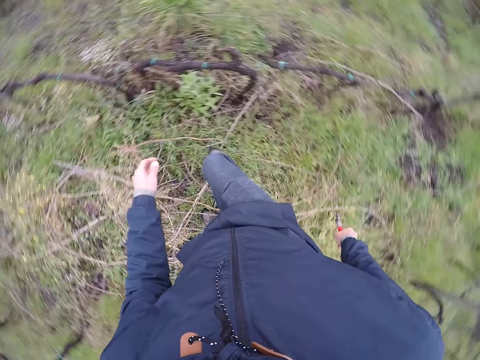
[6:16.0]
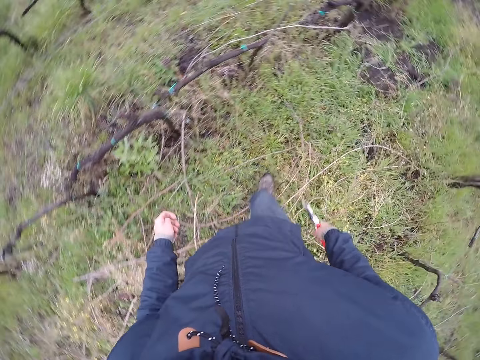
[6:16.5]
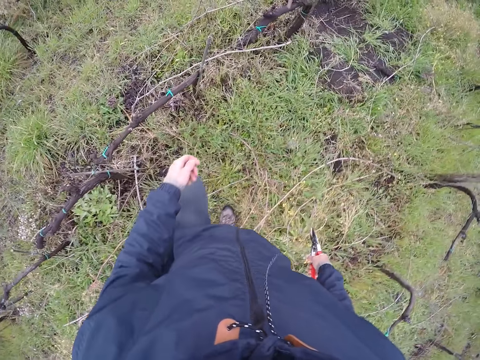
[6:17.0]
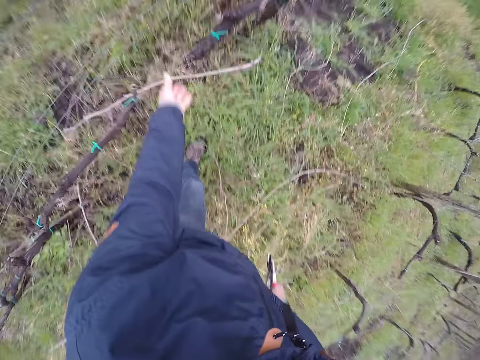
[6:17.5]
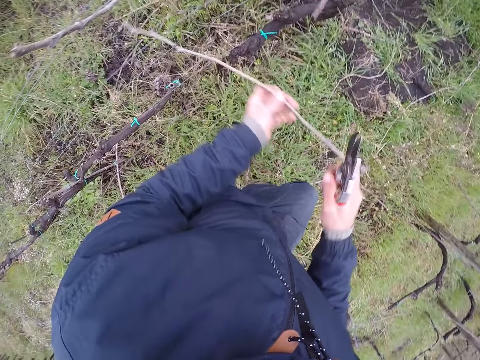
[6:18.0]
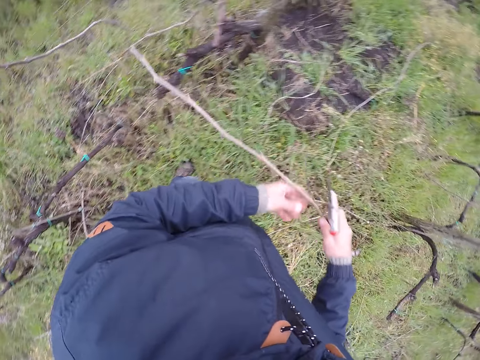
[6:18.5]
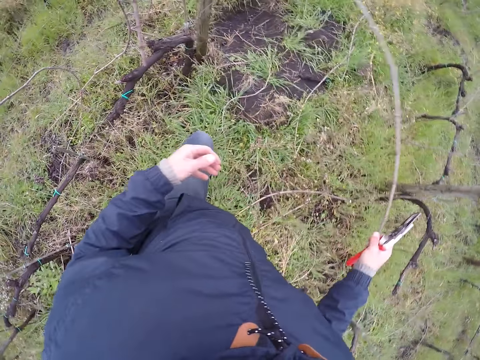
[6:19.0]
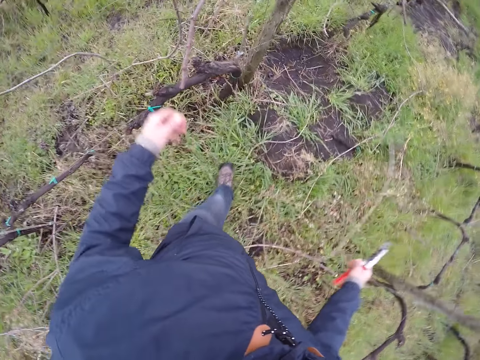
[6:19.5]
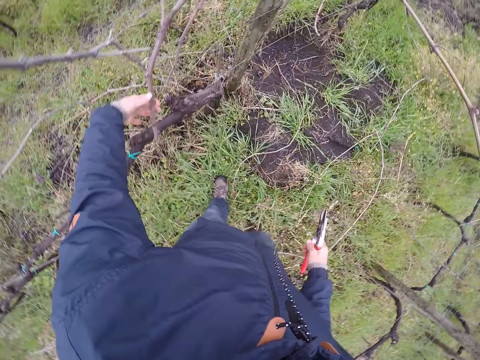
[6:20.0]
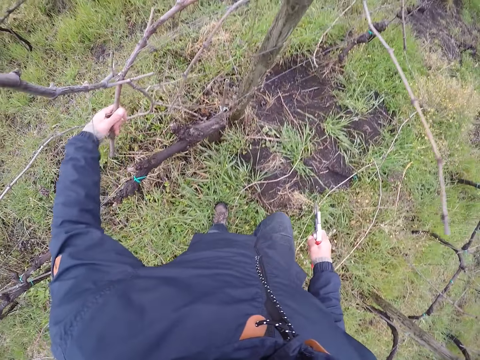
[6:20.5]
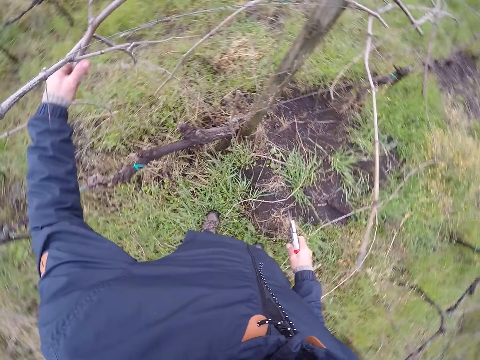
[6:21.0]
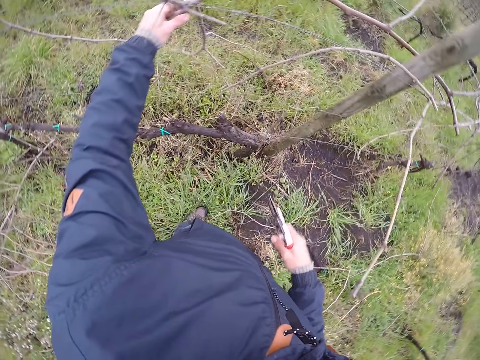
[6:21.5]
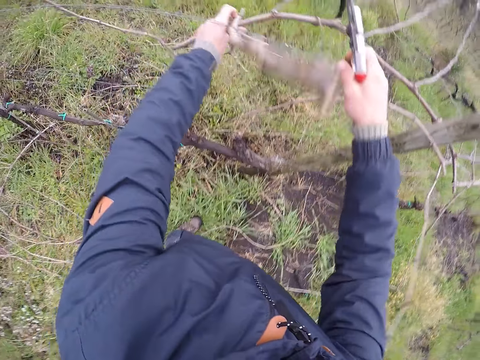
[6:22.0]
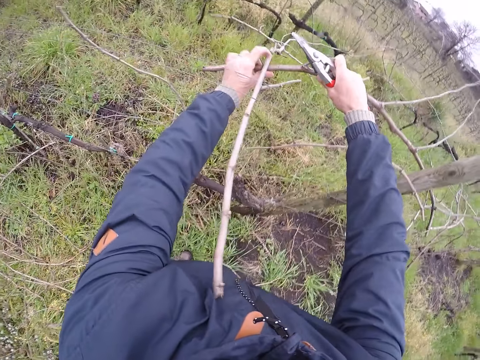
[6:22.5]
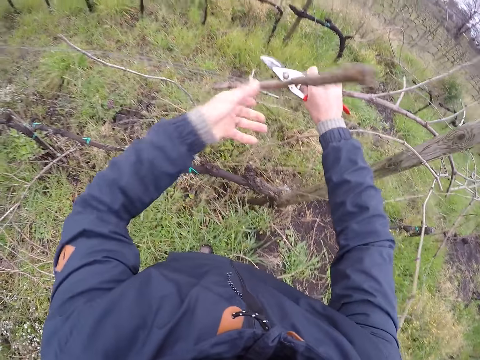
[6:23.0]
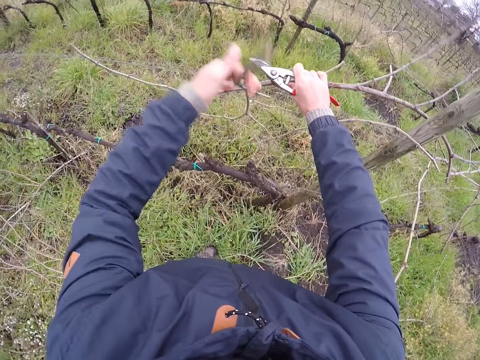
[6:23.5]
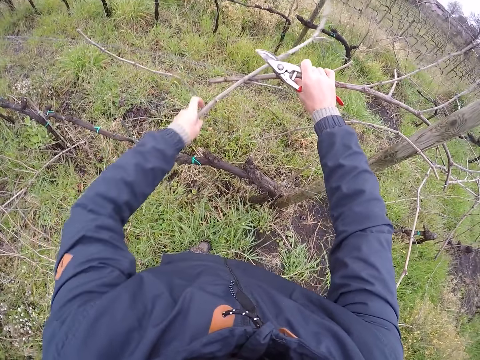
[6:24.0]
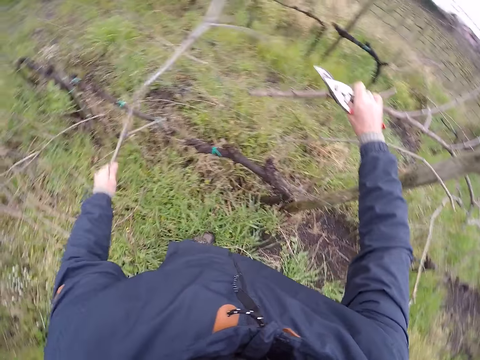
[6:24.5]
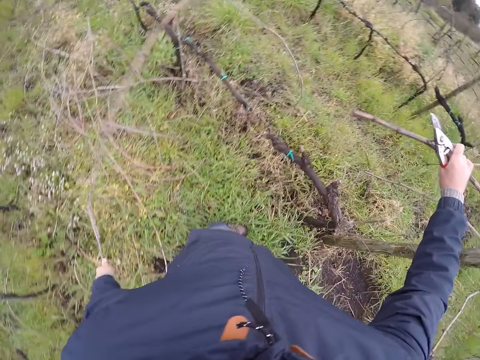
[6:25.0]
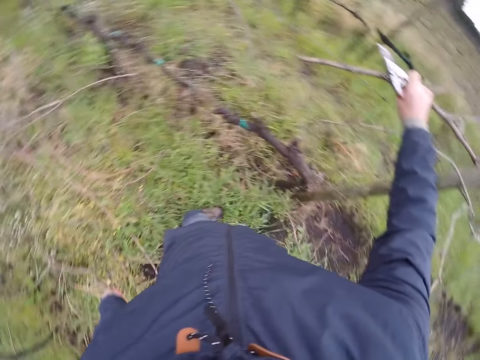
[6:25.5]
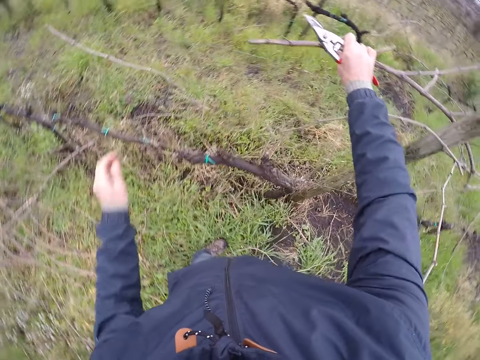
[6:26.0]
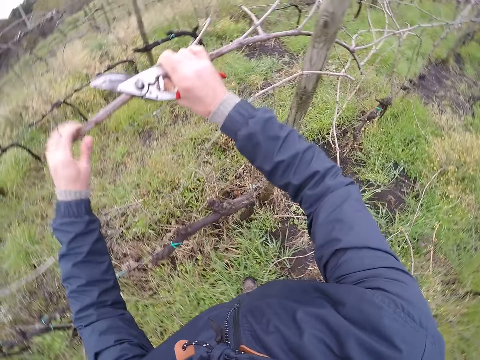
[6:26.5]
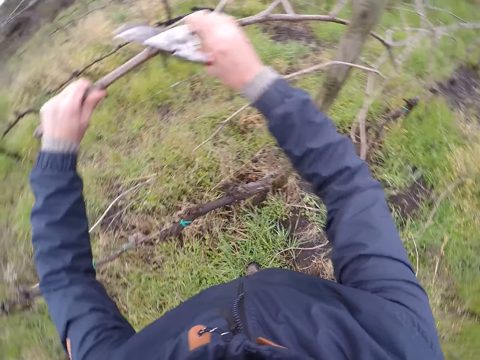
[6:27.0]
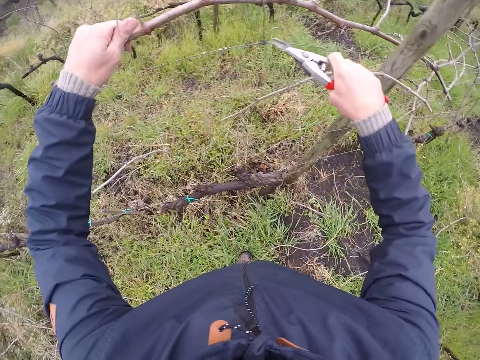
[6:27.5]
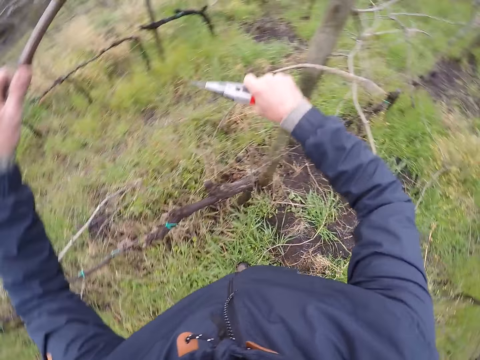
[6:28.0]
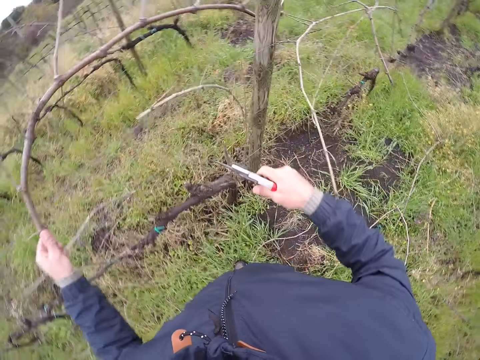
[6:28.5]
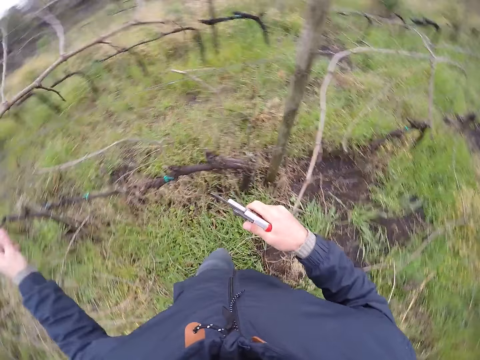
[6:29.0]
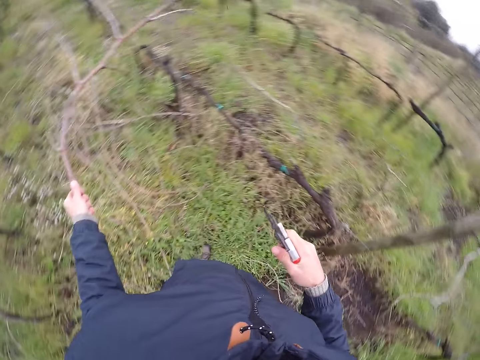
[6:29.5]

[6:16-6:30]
The camera wearer turns around the area. He walks around the ground. He holds a branch with his left hand. He touches a branch. He drops the branch on the ground with his right hand. He holds a branch with his left hand. He touches a branch. He holds the branch with both hands. He trims a branch with a pruning shear. He drops the branch on the ground with his left hand. He holds the branch with both hands. He touches a branch. He clips the branch with the pliers or pruning shear in his right hand.

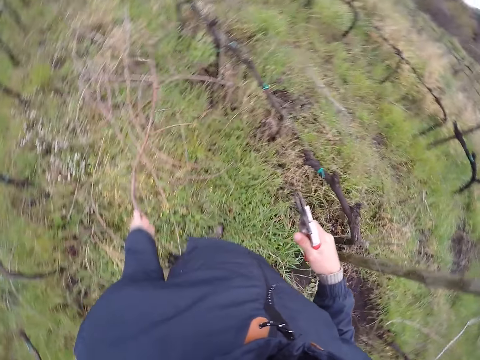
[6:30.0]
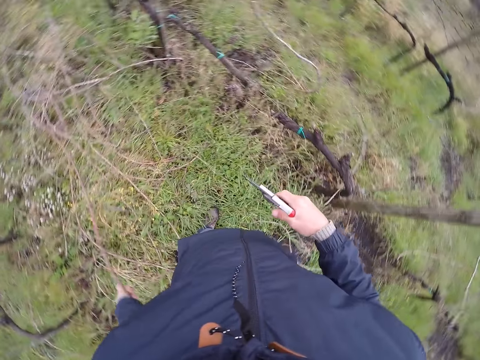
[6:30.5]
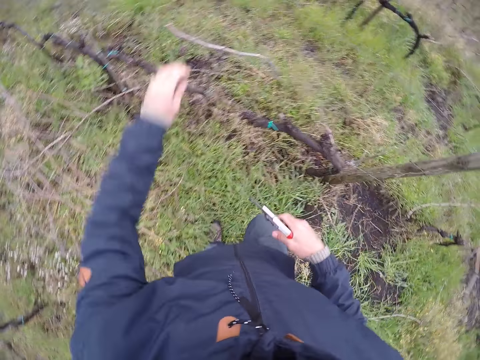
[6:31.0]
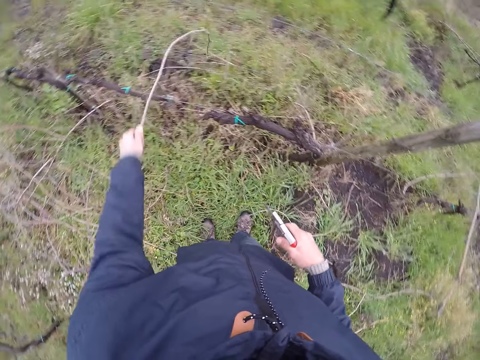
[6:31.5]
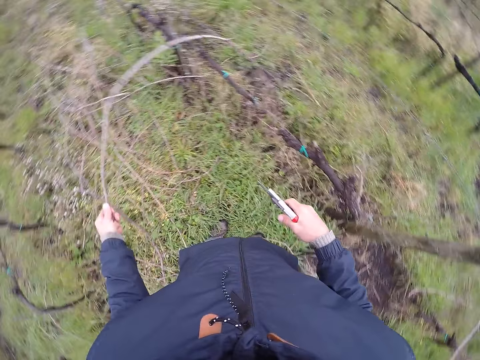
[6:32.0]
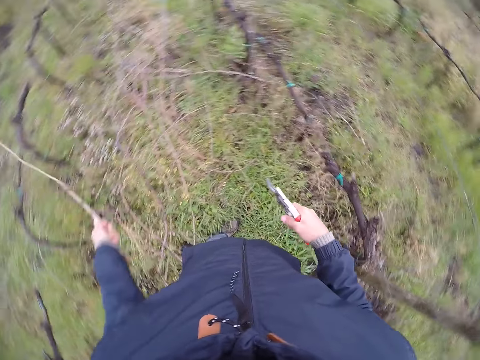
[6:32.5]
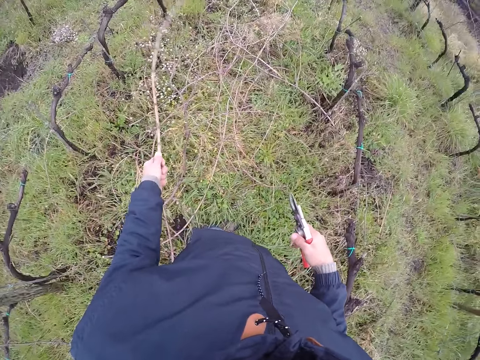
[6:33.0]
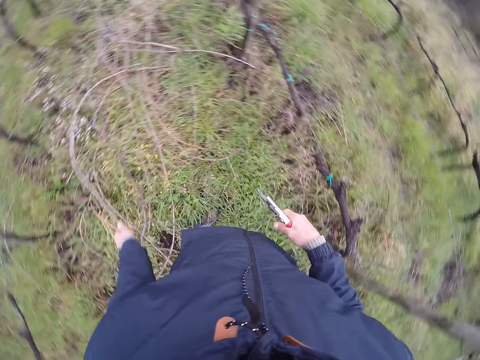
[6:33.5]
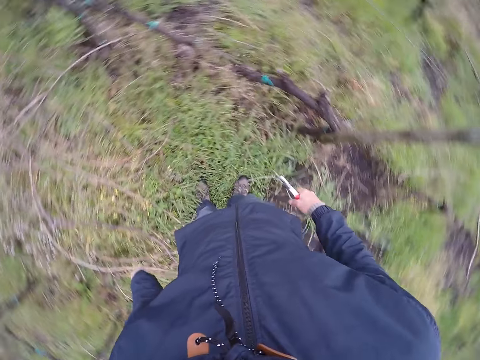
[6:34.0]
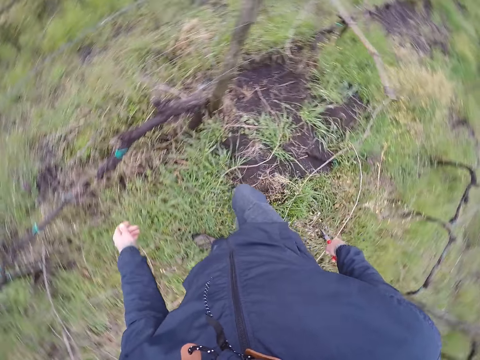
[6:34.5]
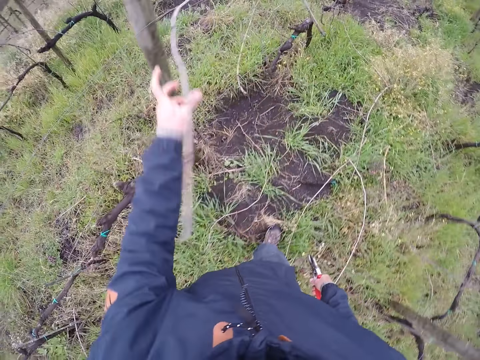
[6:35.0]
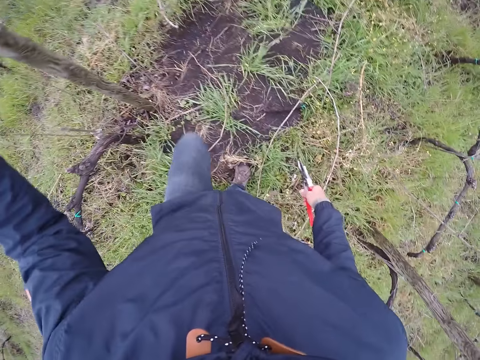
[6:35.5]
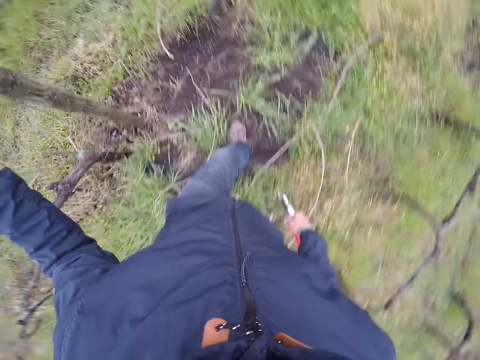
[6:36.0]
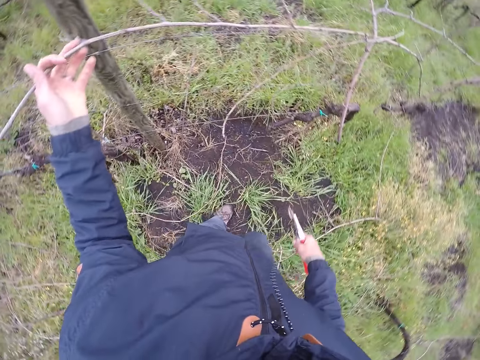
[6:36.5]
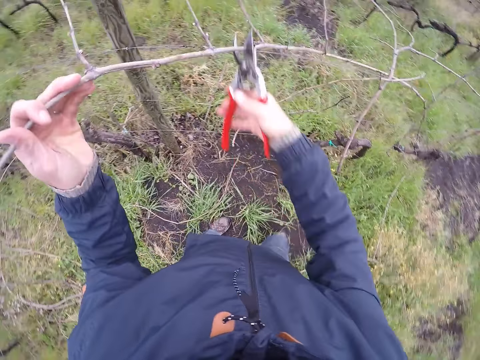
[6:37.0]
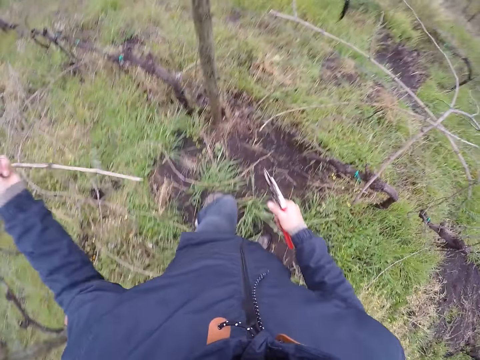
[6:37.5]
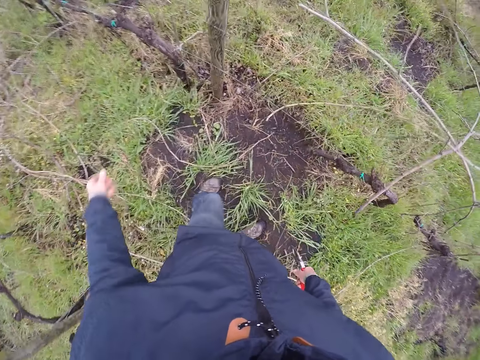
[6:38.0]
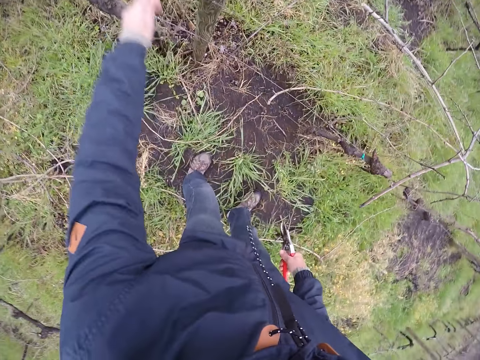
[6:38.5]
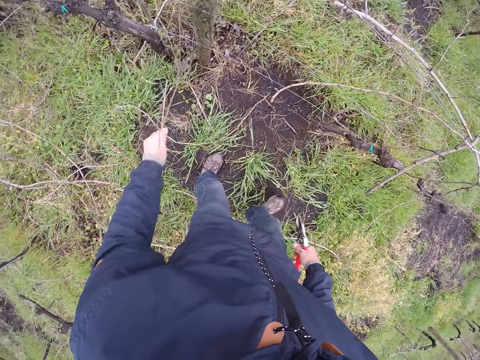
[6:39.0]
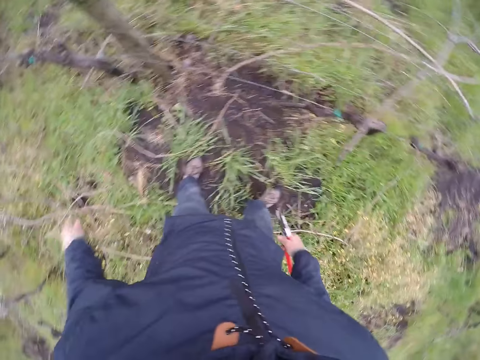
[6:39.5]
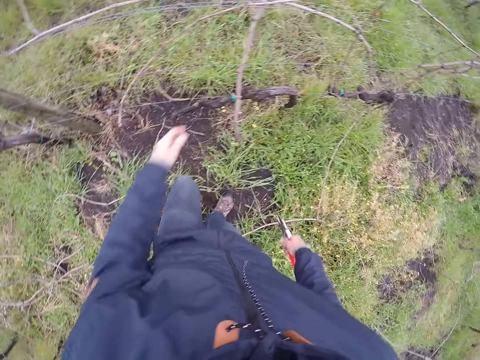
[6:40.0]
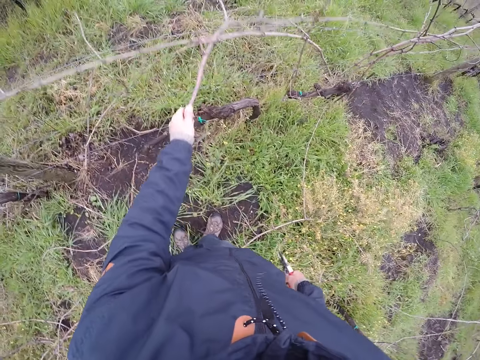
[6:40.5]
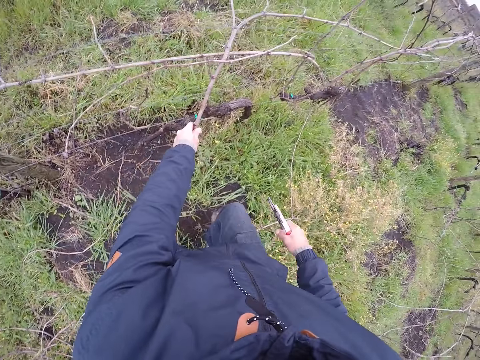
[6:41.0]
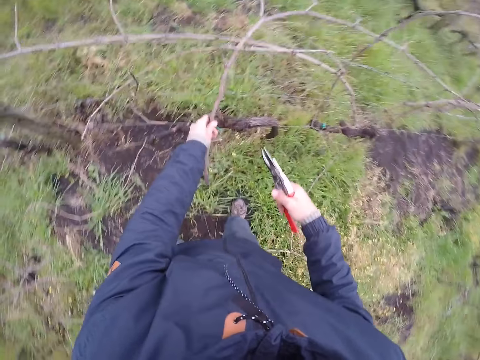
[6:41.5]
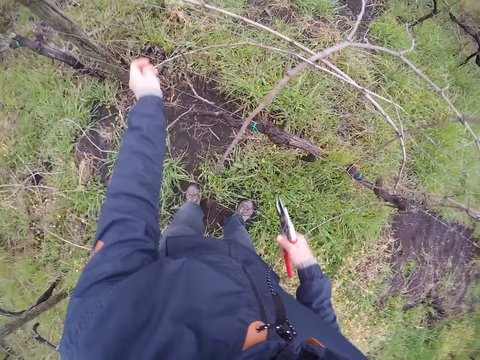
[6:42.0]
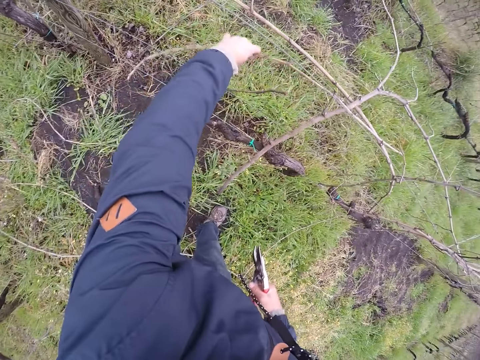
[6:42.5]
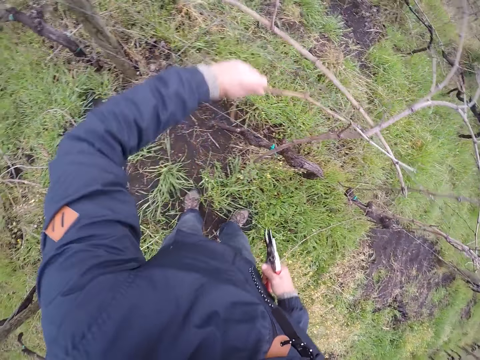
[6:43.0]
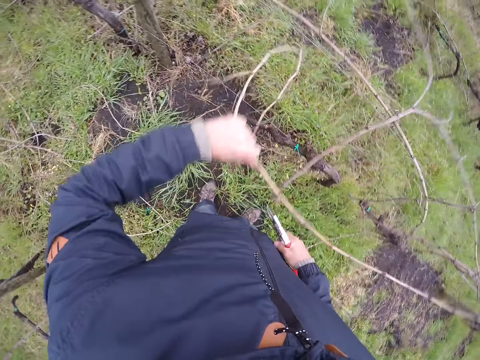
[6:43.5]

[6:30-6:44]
The camera wearer drops the branch on the ground with his left hand. He holds a branch with his left hand. He touches a branch. He drops the branch on the ground with his left hand. He holds a branch with his left hand. He clips the branch with the pliers or pruning shear in his right hand. He drops the branch on the ground with his left hand. He holds a branch with his left hand. He pulls a stick from the tree. He drops the branch on the ground with his left hand. He touches a branch. He holds a branch with his left hand.
